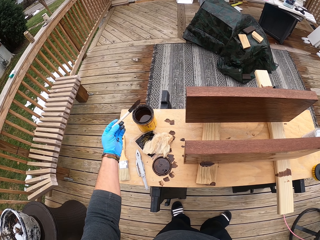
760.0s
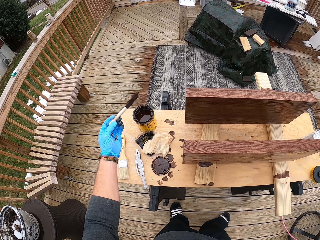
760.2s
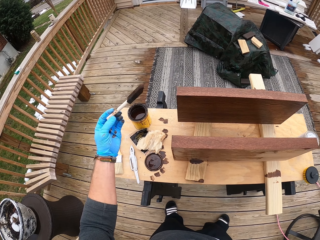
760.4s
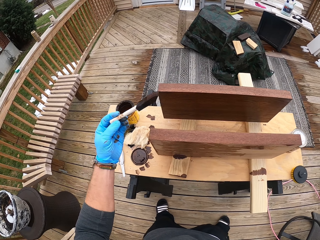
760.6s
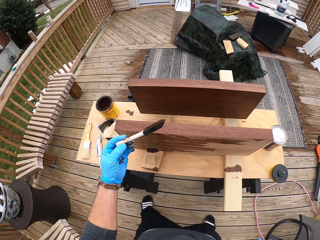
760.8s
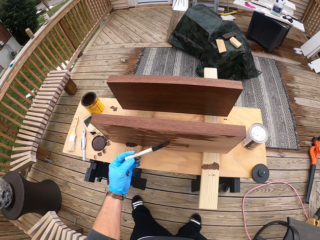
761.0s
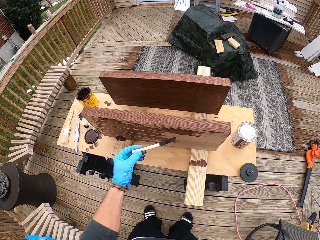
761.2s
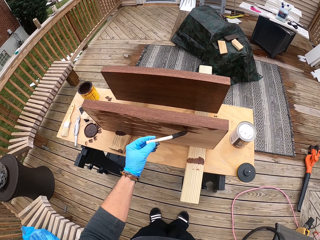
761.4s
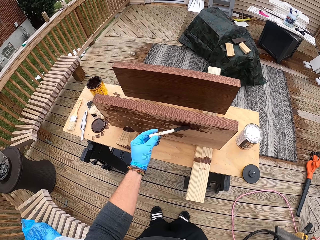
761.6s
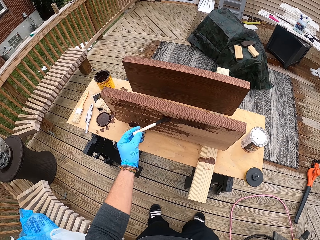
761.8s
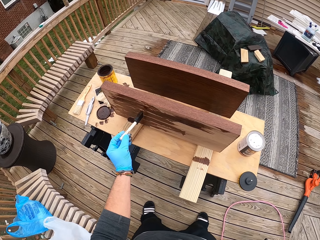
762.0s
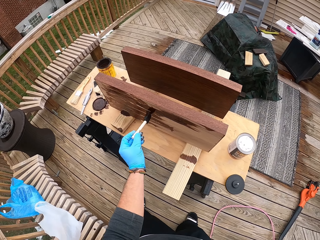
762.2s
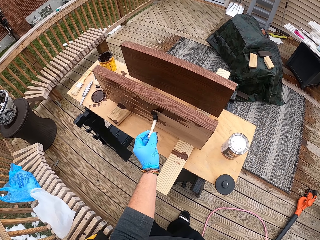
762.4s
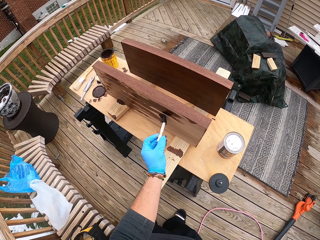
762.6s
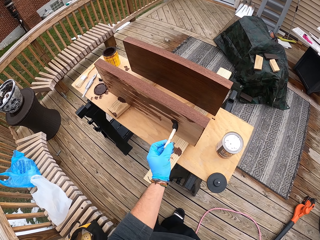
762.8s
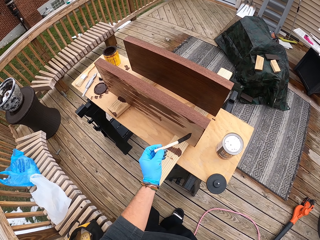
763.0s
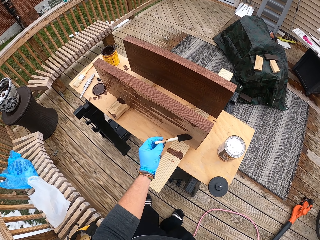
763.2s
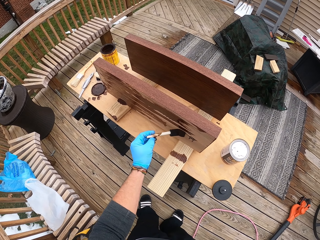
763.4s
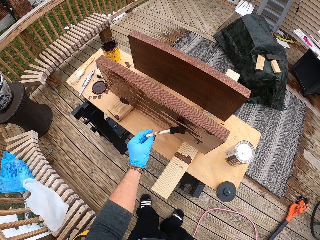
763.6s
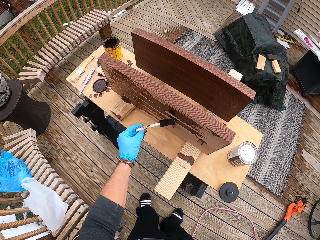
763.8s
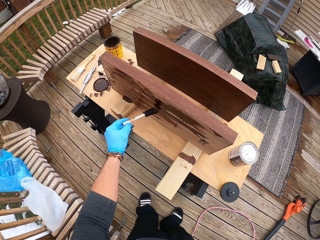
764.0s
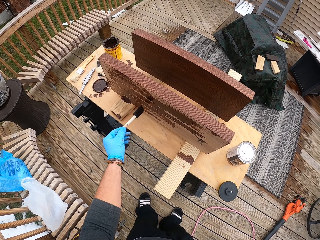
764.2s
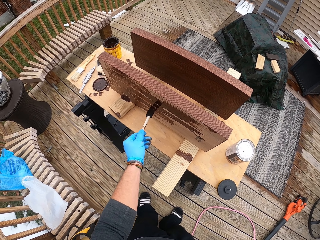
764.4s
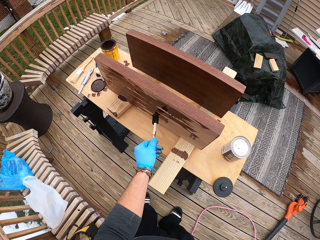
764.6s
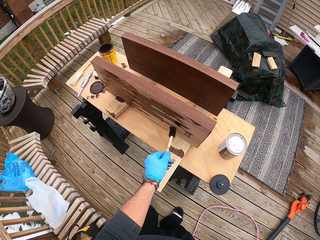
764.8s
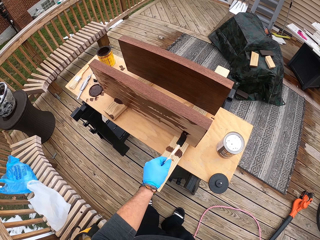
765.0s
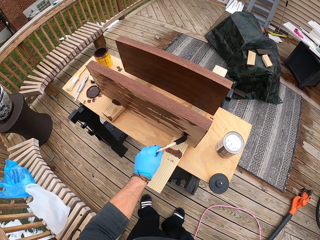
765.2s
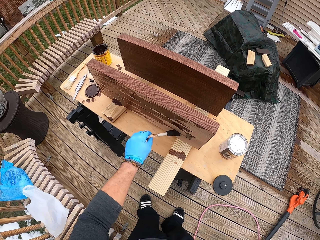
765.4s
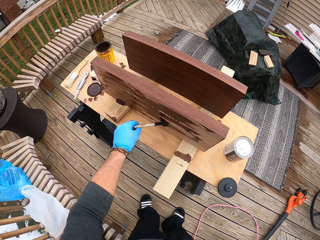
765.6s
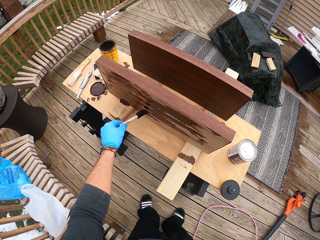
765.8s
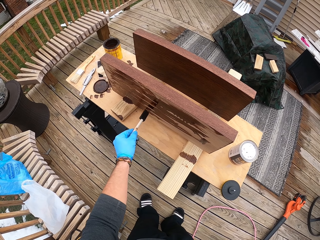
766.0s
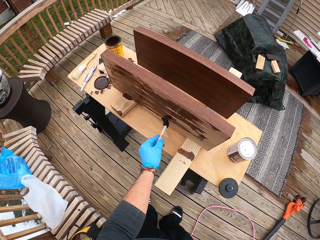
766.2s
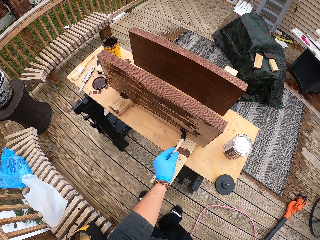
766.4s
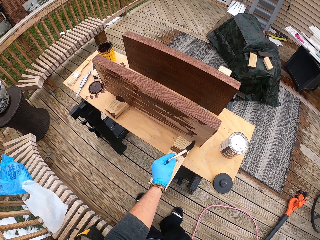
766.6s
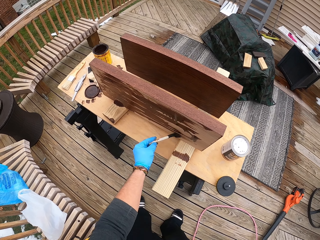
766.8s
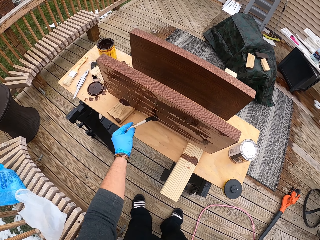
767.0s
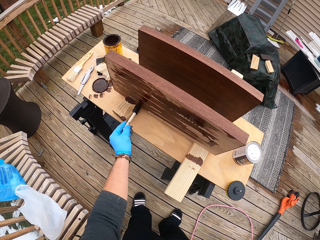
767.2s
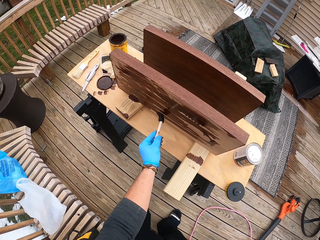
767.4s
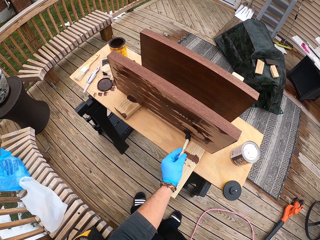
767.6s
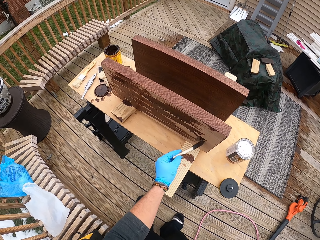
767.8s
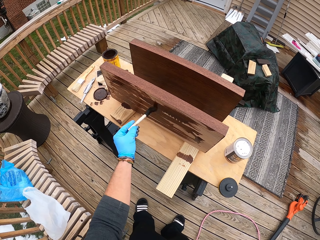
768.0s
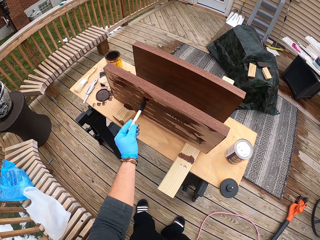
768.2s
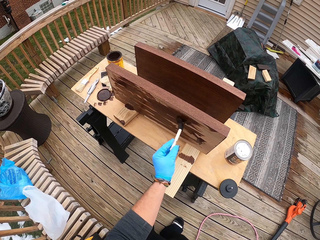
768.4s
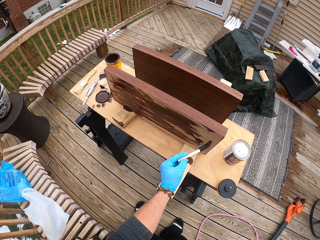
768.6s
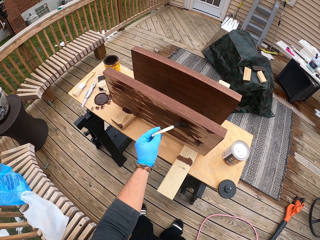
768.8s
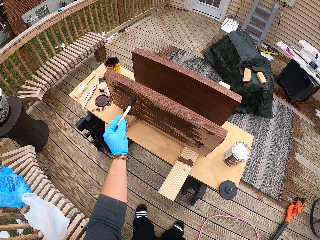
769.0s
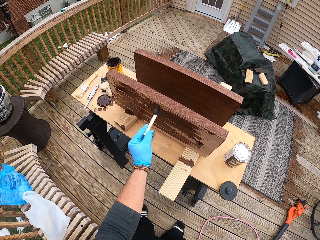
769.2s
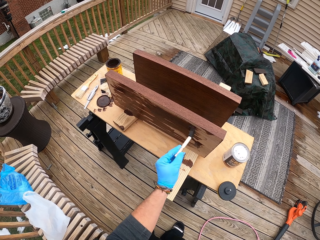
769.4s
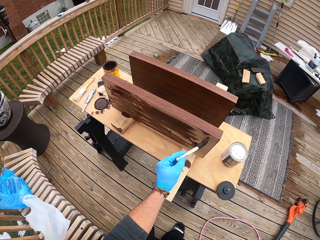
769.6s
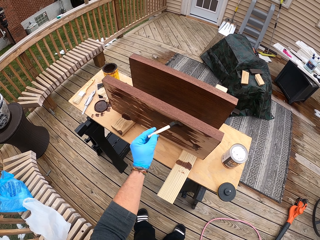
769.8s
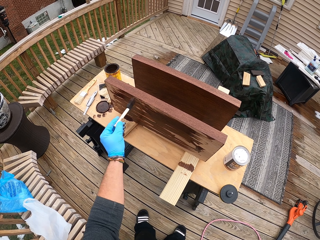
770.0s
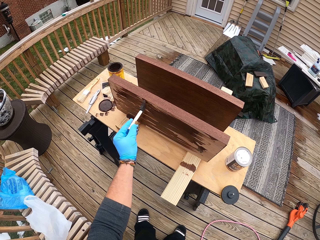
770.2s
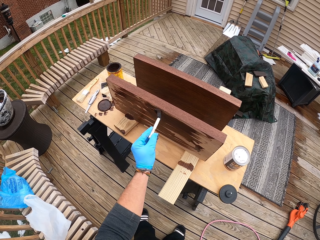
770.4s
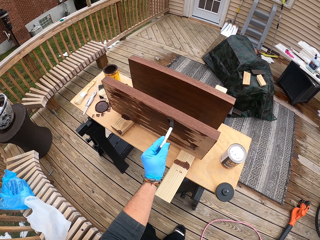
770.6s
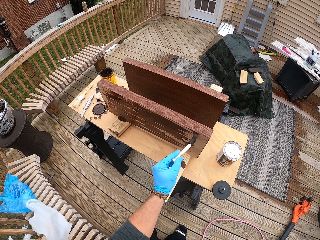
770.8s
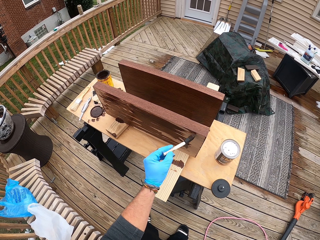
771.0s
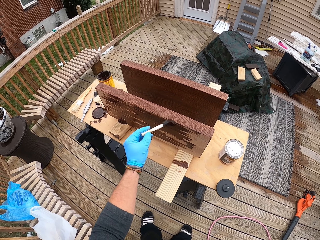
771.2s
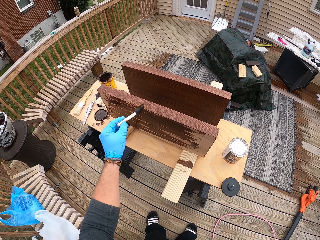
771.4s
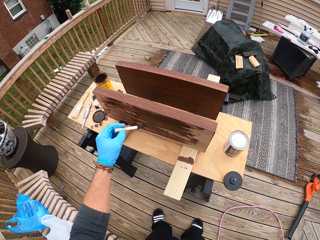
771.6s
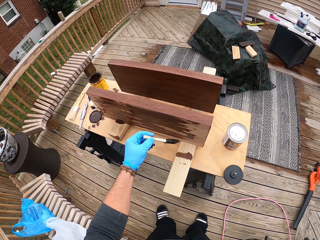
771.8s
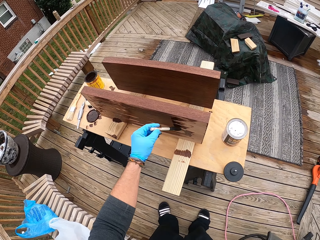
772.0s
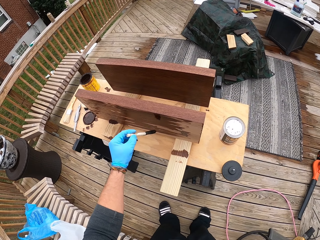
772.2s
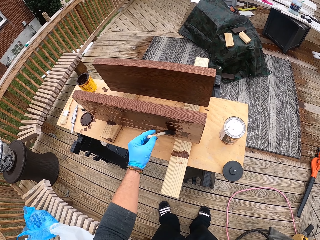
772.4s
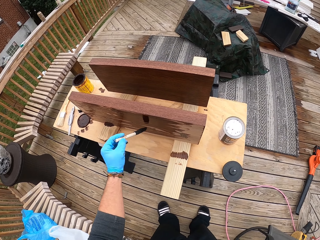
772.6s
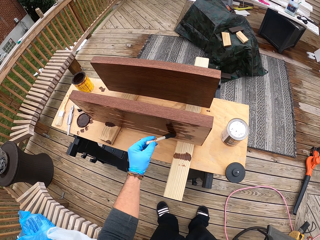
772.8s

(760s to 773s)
The camera wearer paints the plank with the paintbrush in his left hand. He paints wood with the paintbrush. He paints the wood with the paintbrush again.

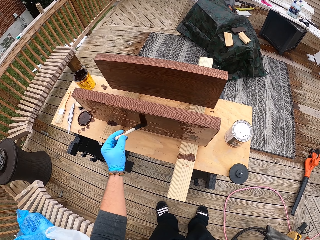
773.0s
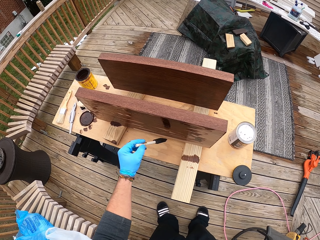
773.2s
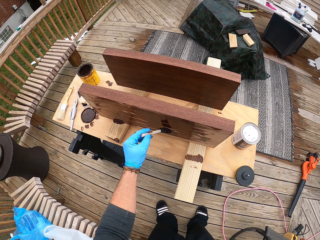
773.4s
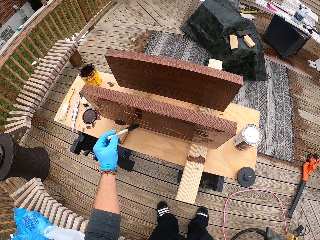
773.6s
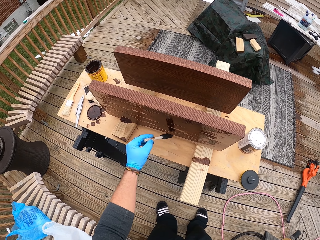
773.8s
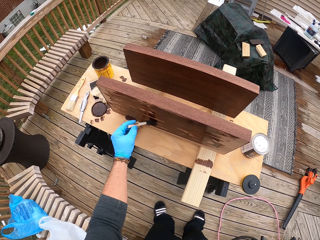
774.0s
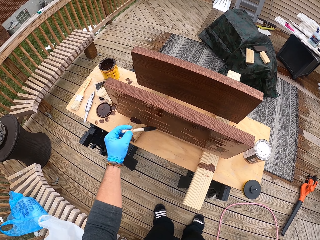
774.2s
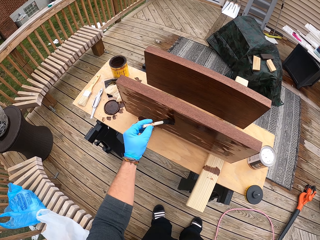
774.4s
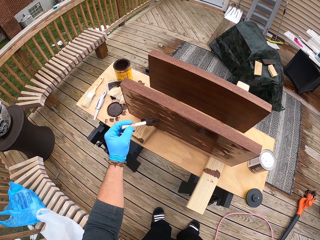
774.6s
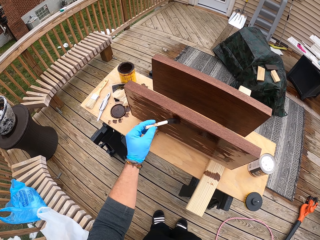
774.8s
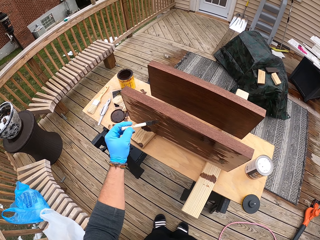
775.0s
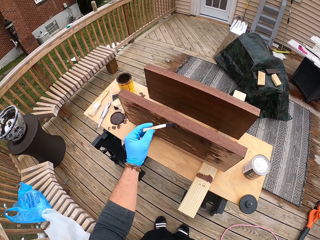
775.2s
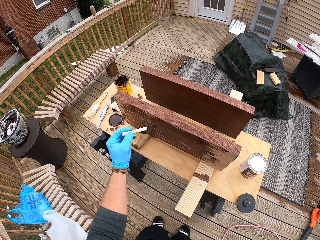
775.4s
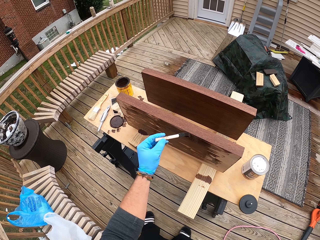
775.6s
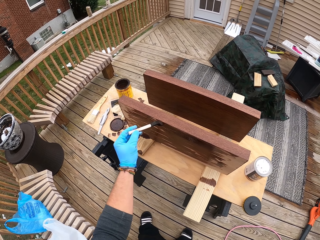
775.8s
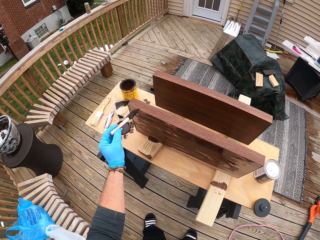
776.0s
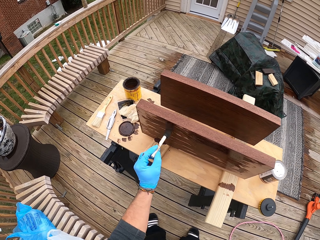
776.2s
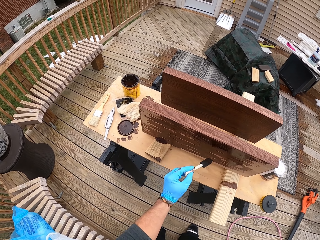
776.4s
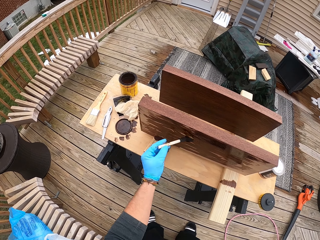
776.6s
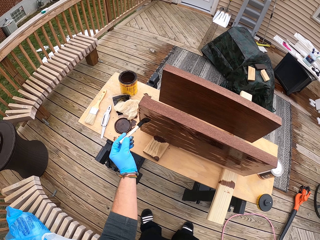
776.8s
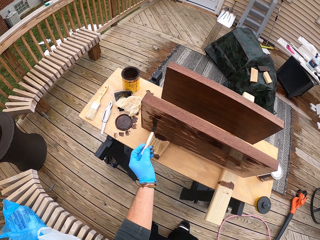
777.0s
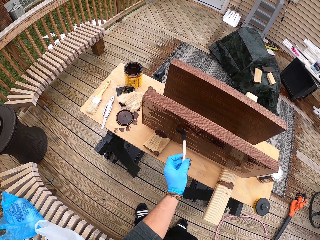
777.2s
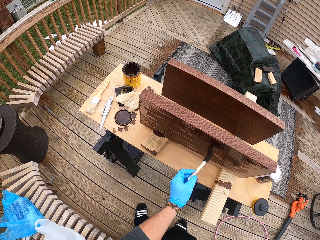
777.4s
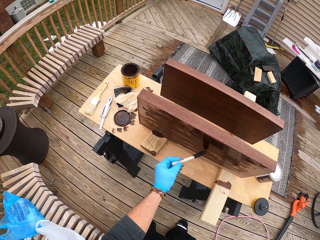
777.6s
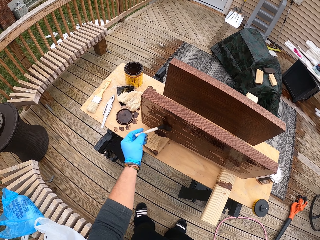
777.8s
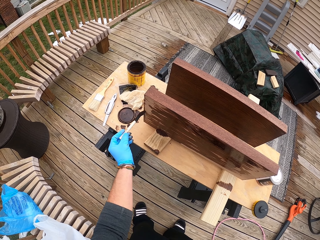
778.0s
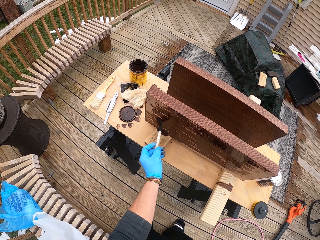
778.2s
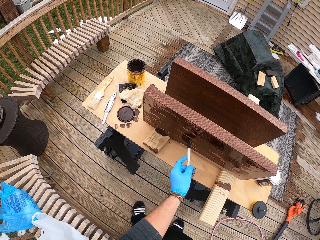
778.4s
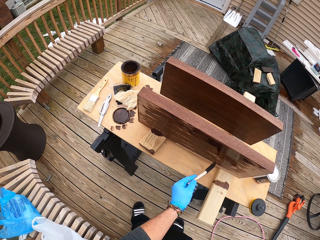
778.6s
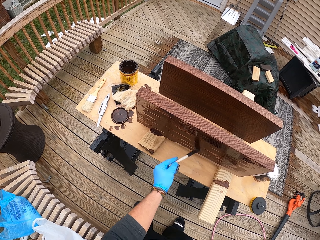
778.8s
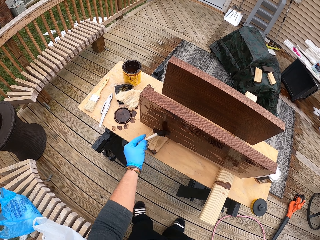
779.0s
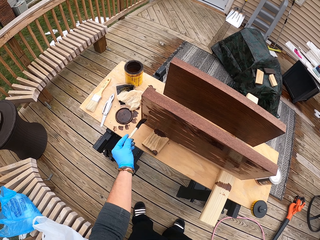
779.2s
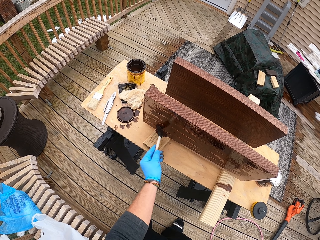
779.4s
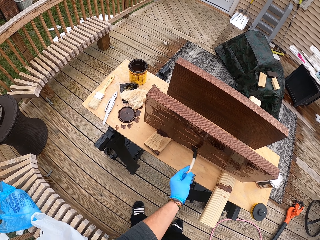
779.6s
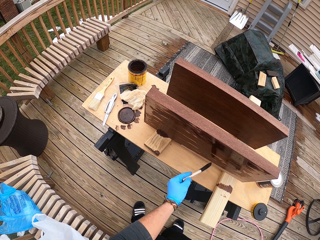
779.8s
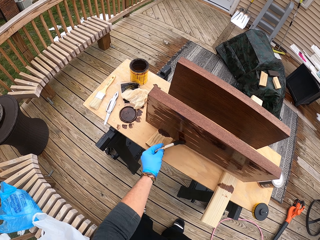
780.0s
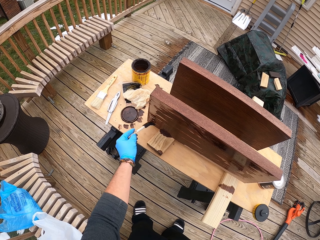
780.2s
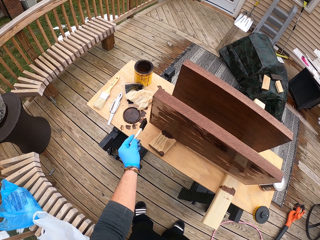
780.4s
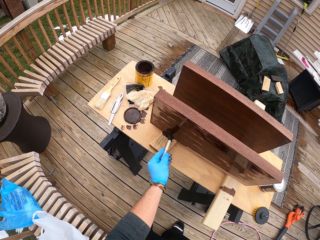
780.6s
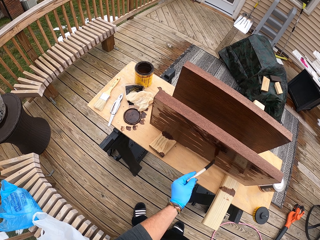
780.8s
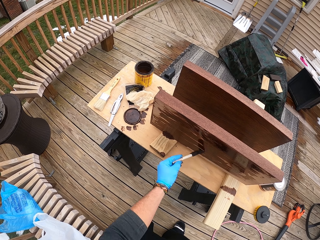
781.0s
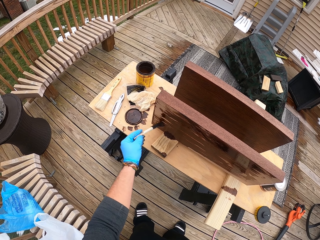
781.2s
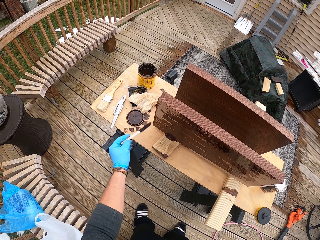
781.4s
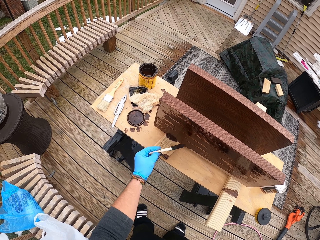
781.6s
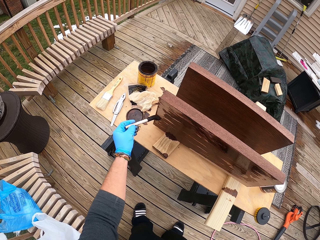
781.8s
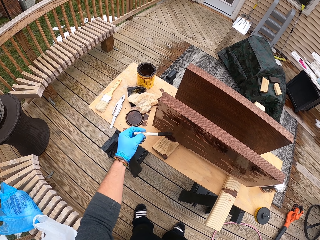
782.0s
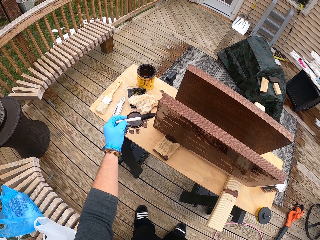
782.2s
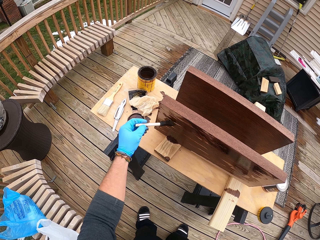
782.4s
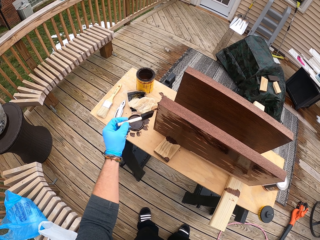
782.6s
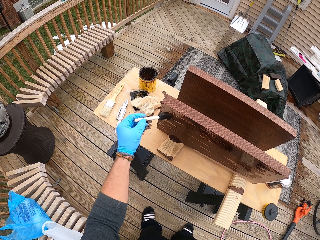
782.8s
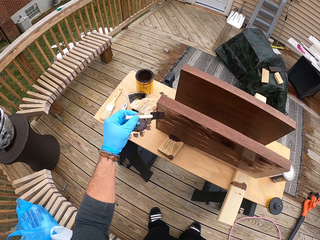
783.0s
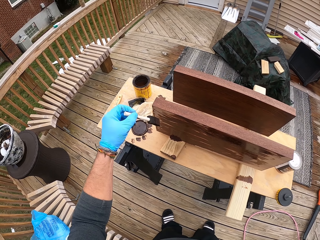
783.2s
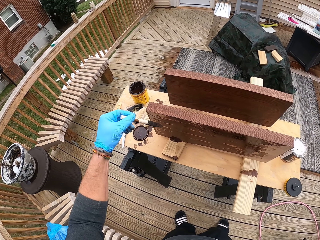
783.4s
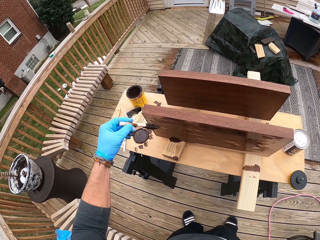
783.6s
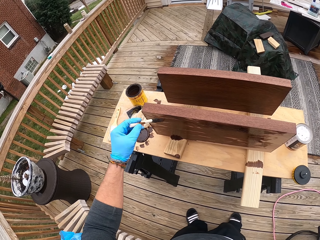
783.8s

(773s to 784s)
The camera wearer paints wood with a paintbrush. They paint the wood with the paintbrush again.
